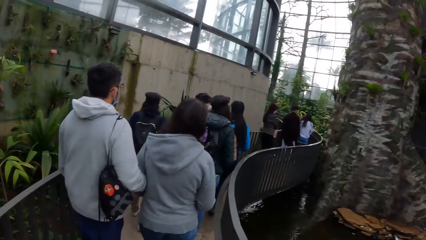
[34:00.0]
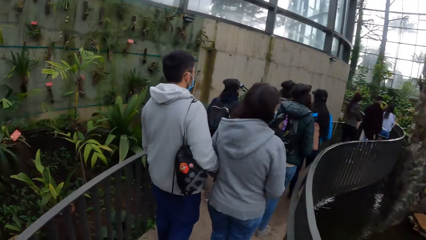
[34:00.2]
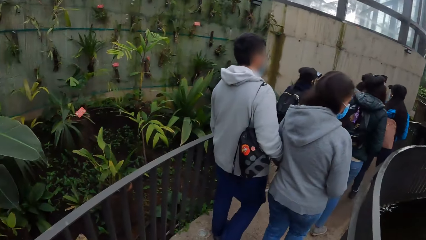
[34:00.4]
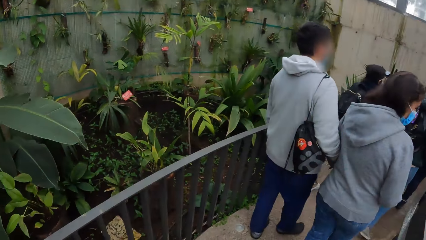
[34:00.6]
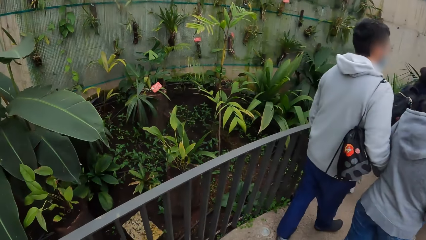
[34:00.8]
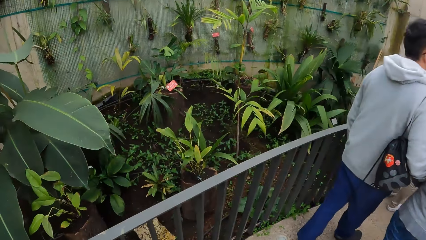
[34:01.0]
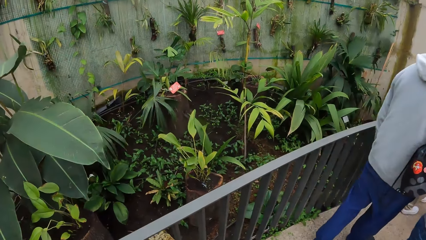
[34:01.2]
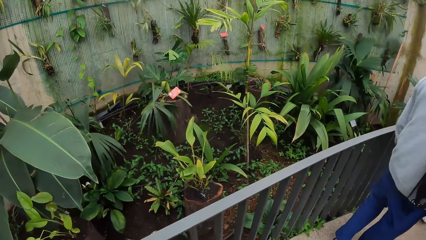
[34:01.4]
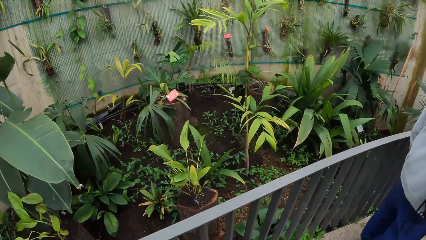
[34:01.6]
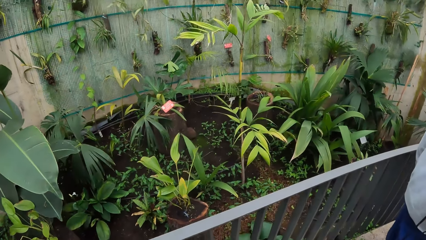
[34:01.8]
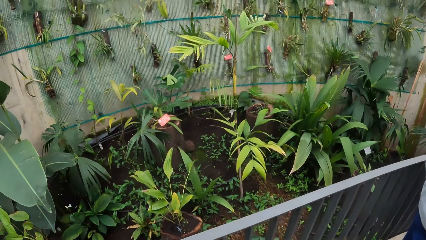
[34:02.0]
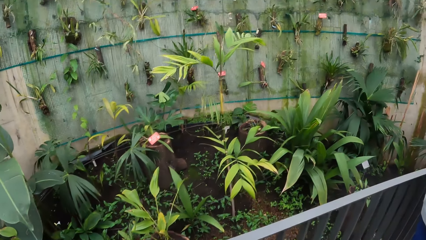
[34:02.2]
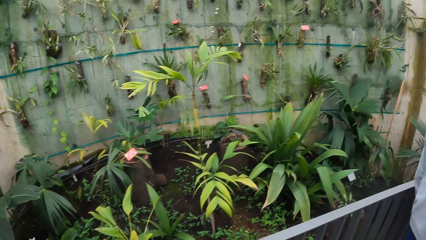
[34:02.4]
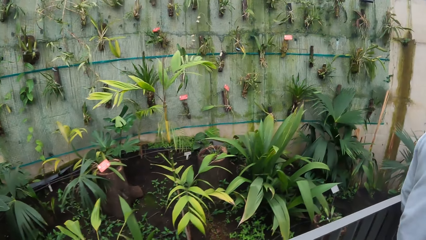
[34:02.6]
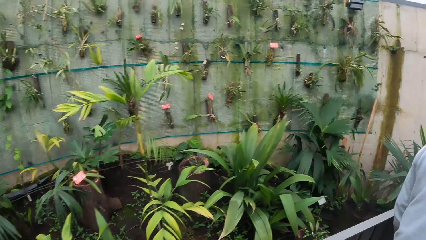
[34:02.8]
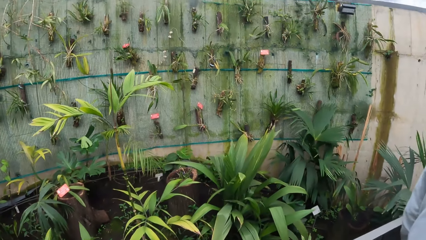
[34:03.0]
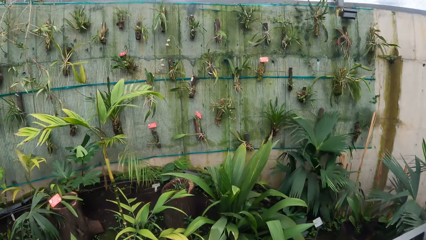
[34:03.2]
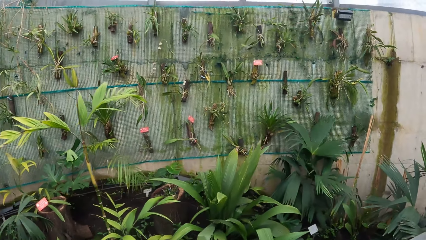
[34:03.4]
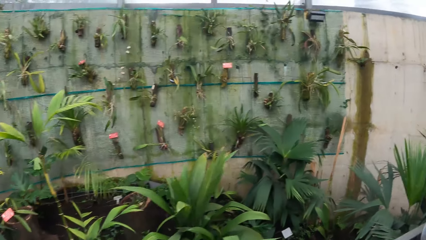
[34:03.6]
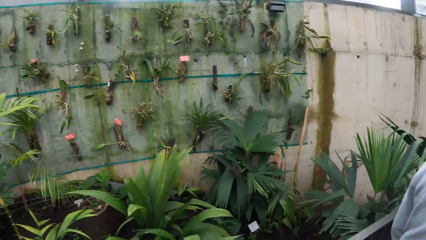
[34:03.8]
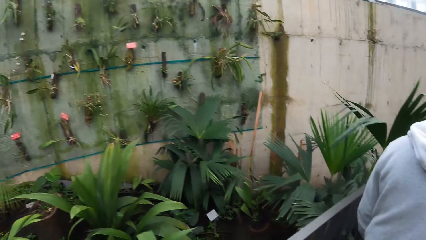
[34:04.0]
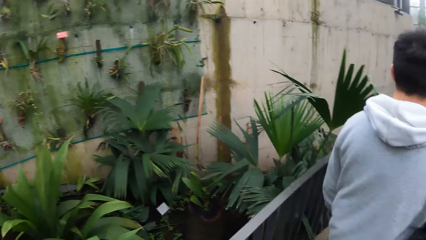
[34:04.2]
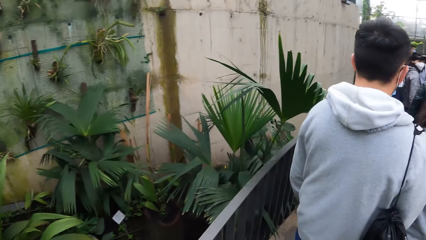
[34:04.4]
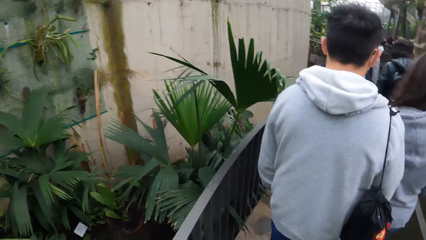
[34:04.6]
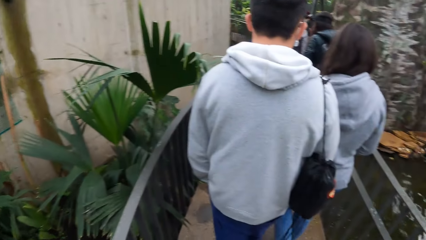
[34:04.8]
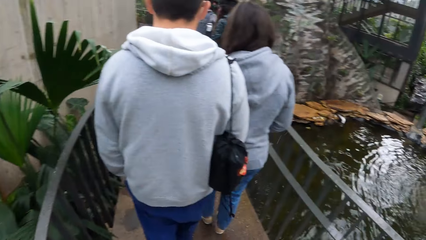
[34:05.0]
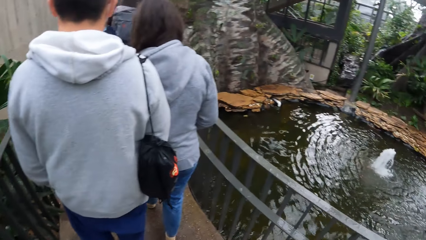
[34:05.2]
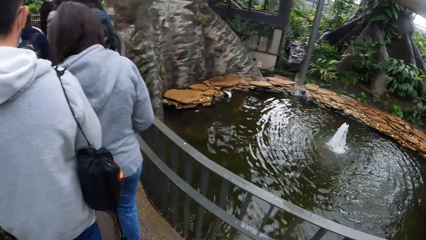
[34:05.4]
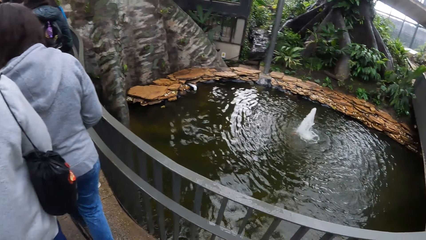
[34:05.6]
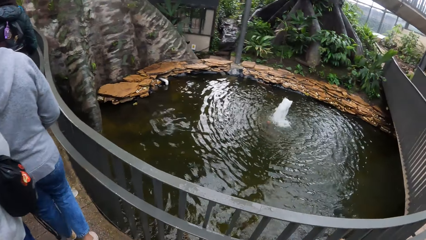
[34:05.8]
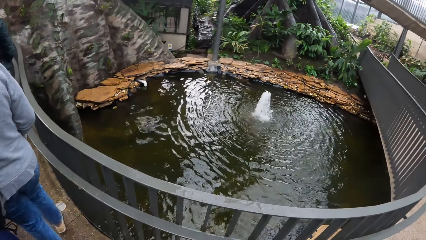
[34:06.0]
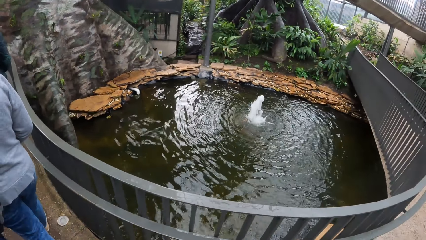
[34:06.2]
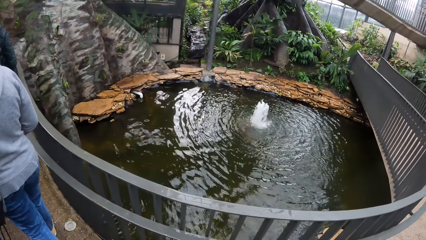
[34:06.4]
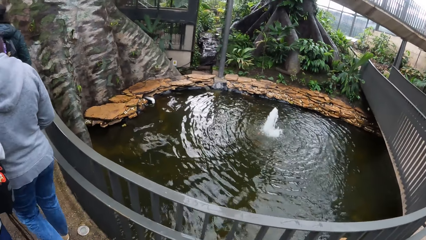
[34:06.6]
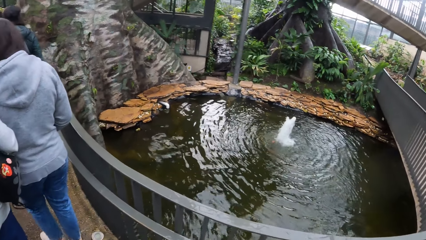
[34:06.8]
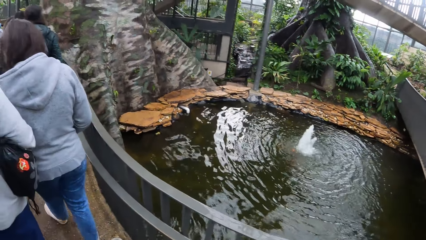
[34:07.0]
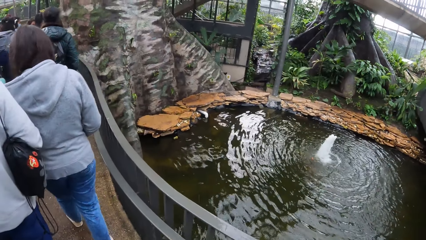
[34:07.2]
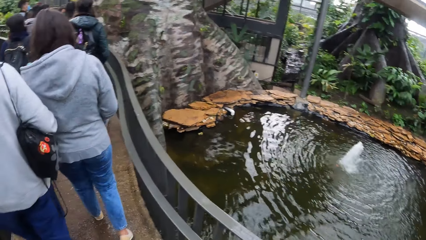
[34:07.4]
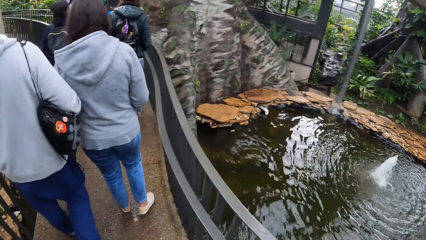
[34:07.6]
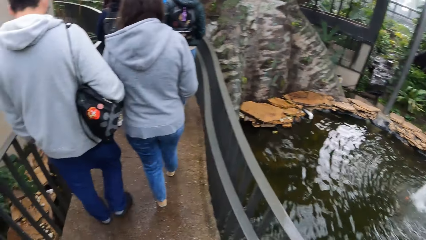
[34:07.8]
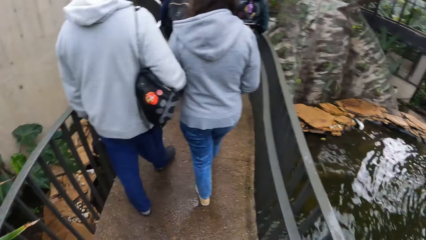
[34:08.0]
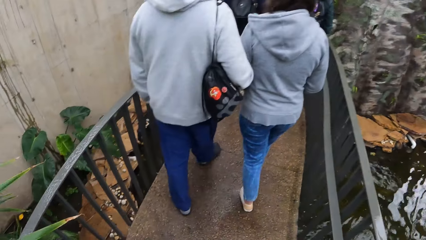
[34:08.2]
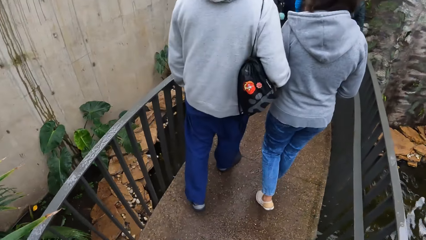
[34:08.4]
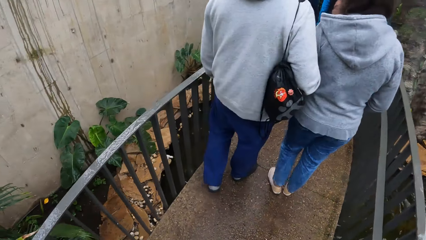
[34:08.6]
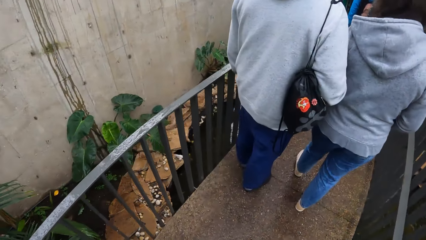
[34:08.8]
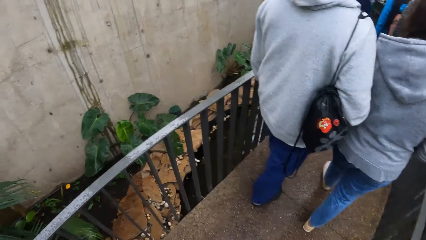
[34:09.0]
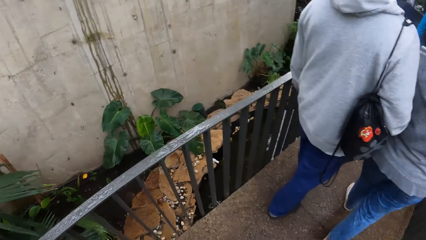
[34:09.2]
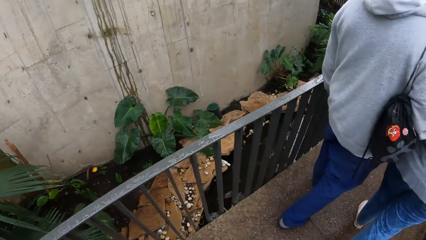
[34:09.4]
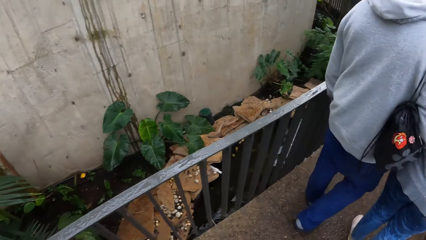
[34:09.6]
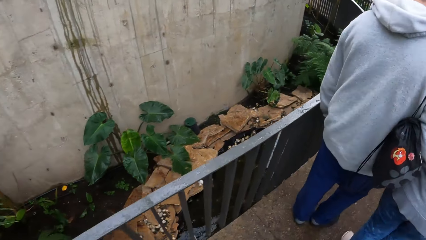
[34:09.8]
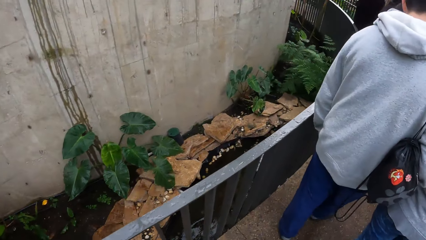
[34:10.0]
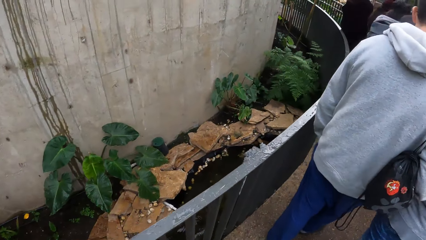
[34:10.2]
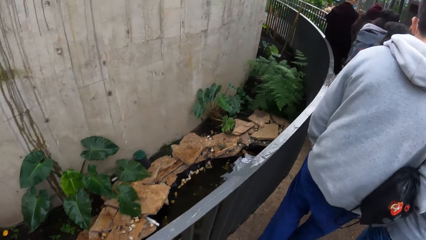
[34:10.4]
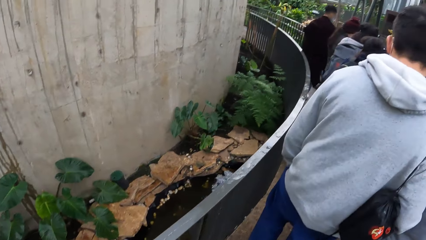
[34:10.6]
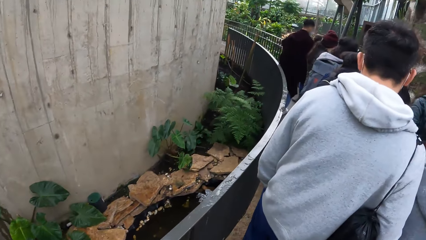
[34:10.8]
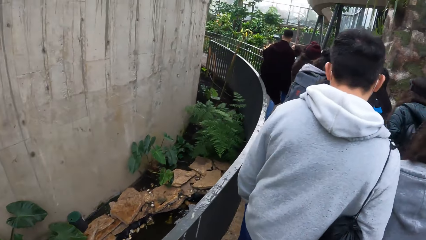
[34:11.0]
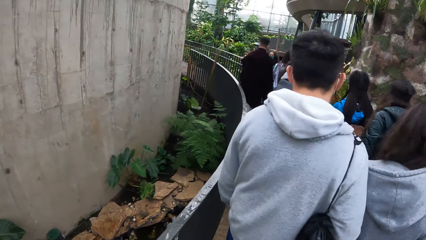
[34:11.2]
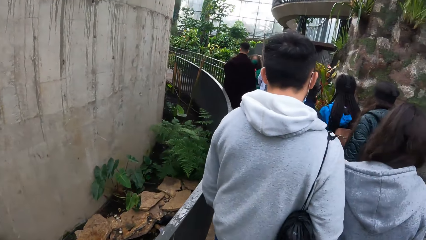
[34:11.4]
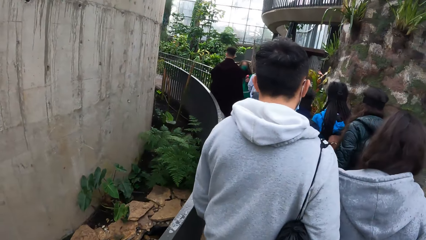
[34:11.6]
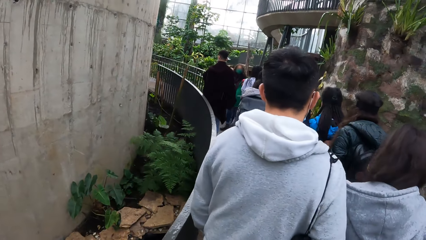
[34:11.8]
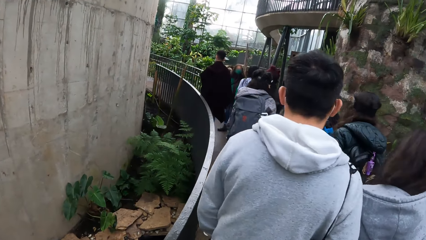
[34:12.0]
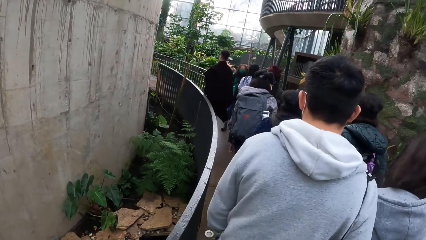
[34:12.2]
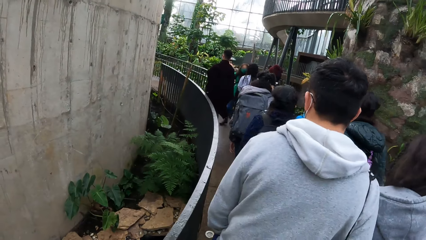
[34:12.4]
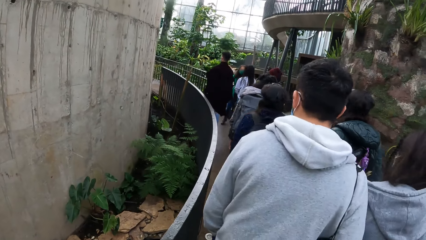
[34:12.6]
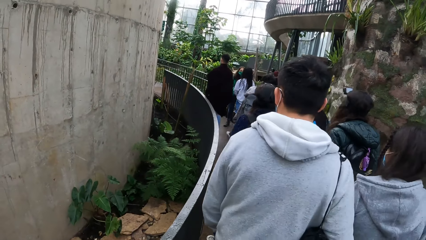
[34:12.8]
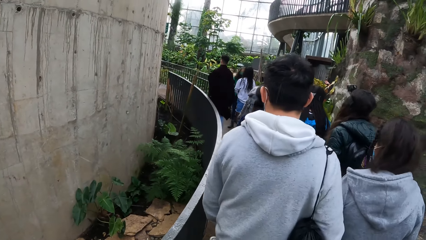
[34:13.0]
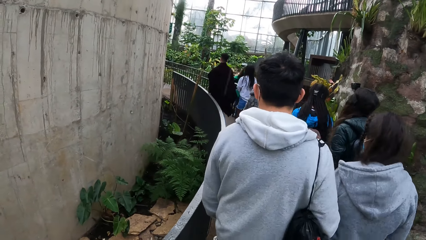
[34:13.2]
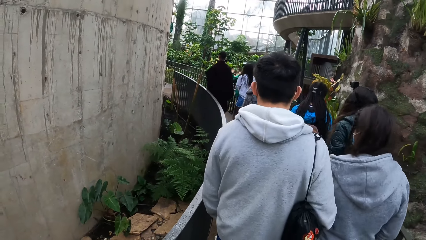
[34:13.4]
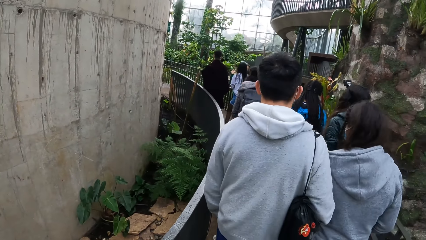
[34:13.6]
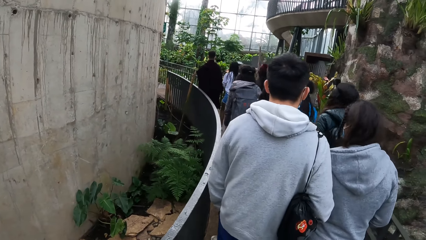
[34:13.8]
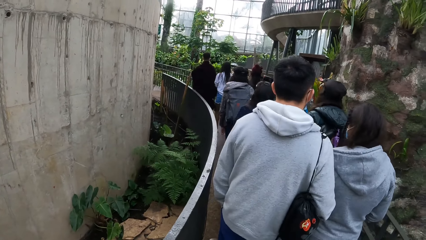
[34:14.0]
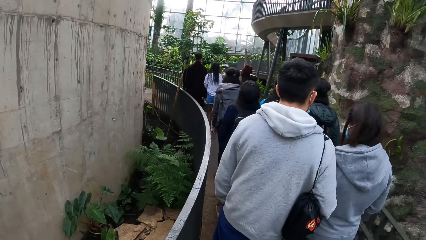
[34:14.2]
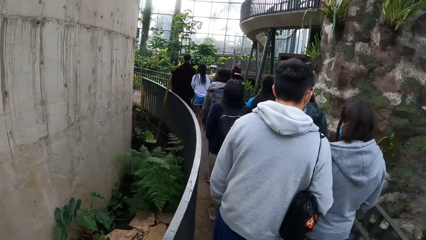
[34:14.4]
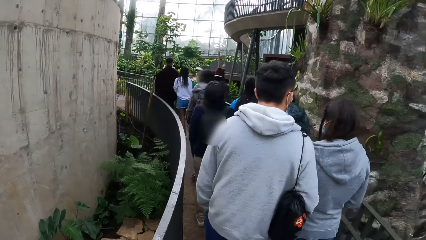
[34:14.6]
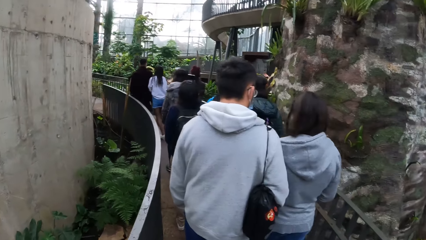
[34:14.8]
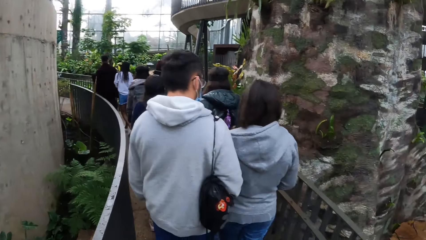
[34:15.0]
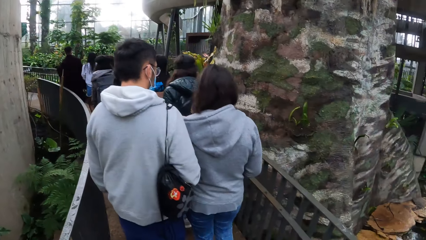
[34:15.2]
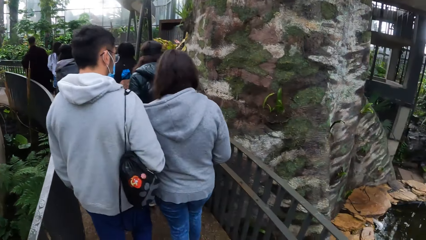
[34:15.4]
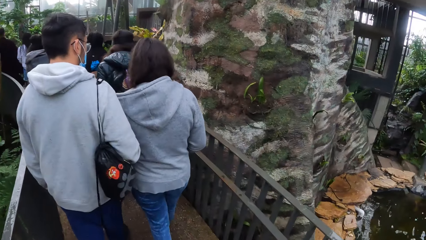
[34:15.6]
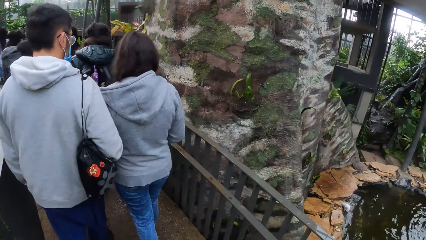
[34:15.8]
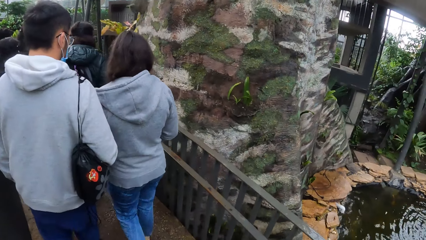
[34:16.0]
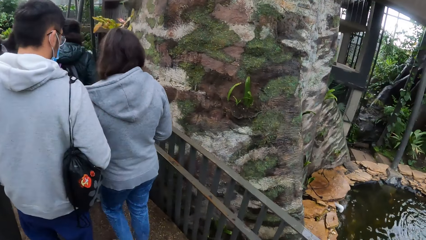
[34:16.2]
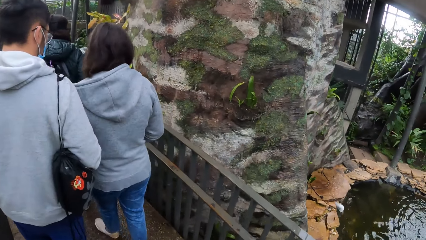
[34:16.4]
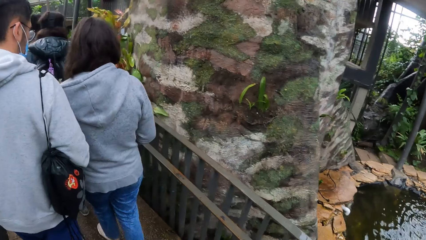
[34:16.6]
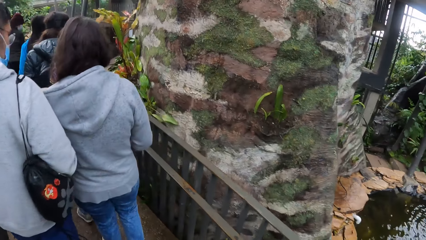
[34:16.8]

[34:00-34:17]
The camera wearer looks at a plant. They look at the water fountain.
